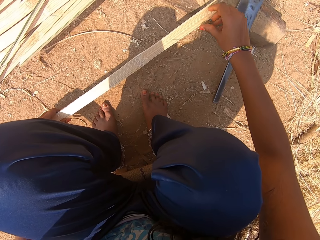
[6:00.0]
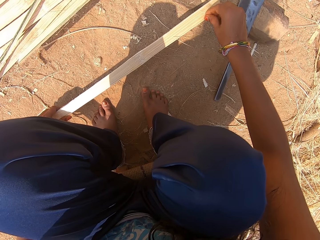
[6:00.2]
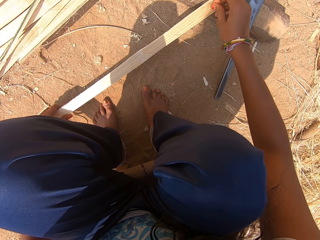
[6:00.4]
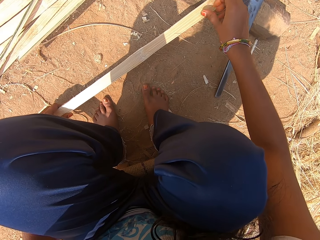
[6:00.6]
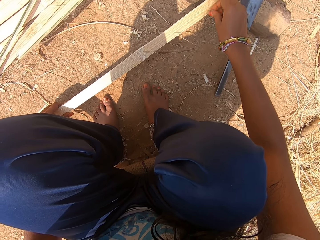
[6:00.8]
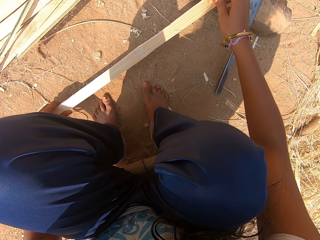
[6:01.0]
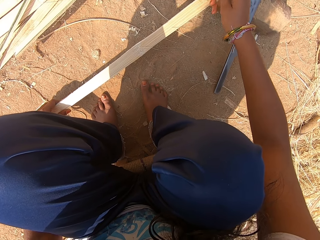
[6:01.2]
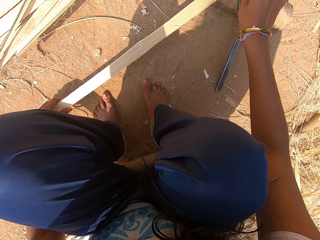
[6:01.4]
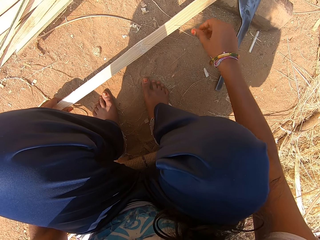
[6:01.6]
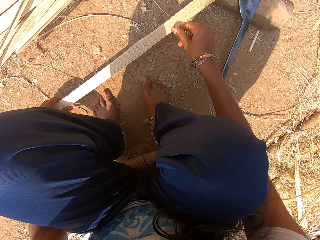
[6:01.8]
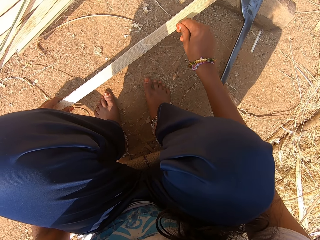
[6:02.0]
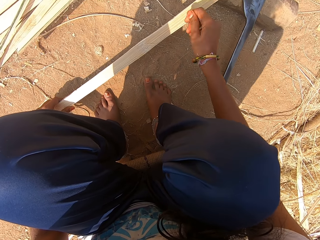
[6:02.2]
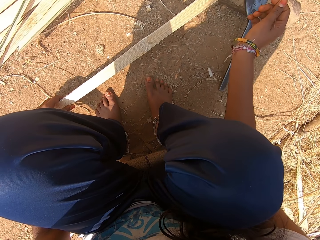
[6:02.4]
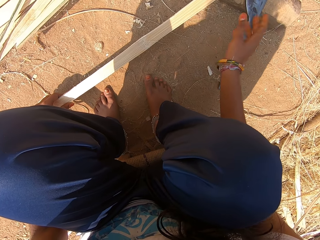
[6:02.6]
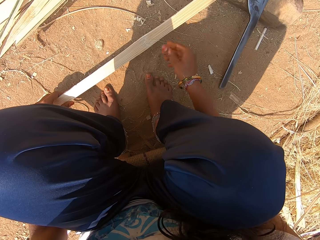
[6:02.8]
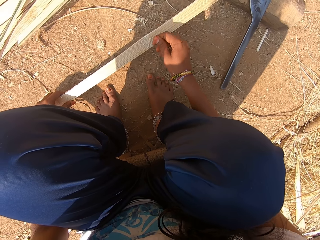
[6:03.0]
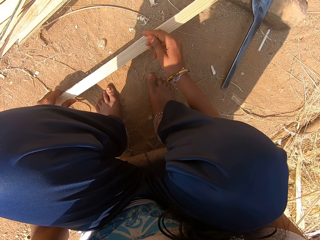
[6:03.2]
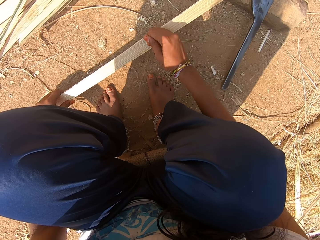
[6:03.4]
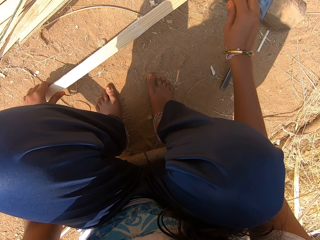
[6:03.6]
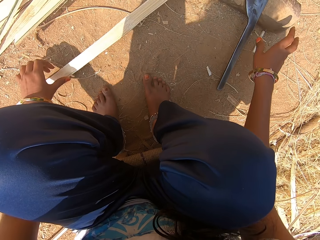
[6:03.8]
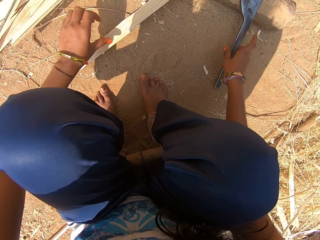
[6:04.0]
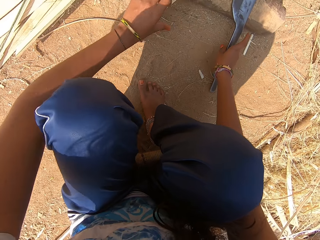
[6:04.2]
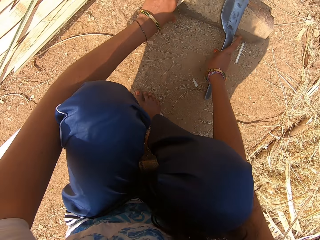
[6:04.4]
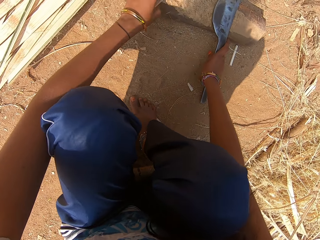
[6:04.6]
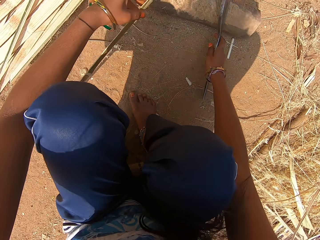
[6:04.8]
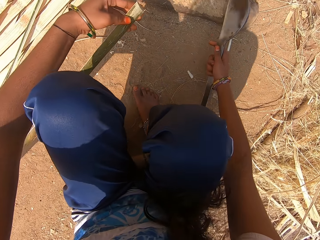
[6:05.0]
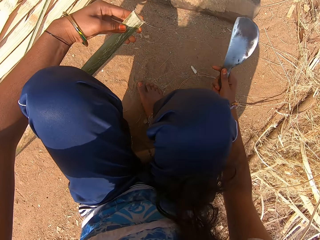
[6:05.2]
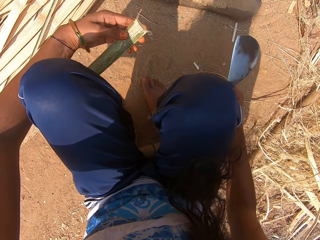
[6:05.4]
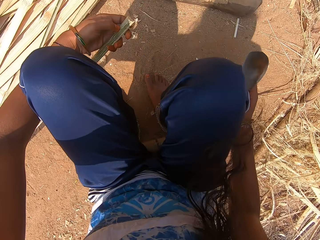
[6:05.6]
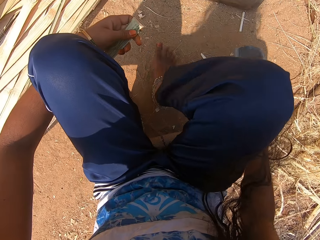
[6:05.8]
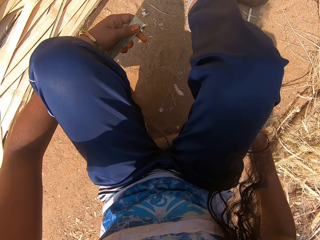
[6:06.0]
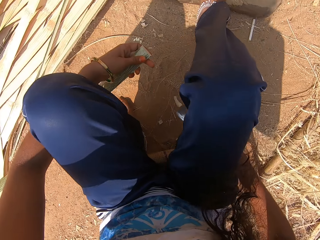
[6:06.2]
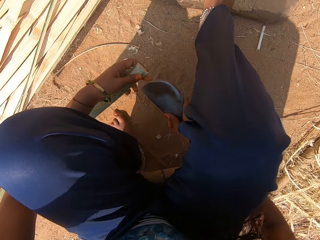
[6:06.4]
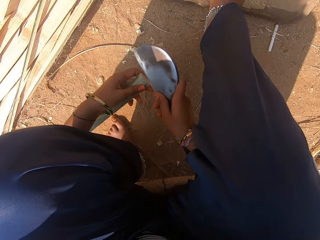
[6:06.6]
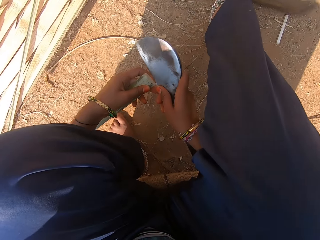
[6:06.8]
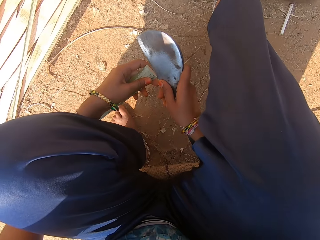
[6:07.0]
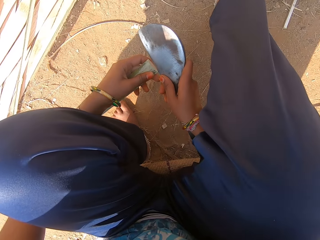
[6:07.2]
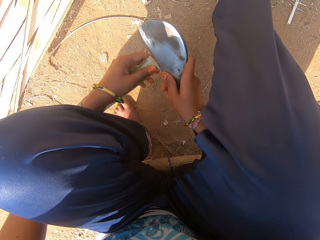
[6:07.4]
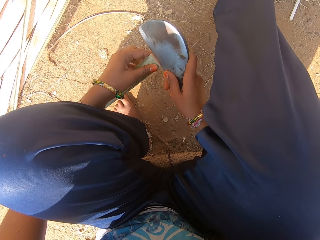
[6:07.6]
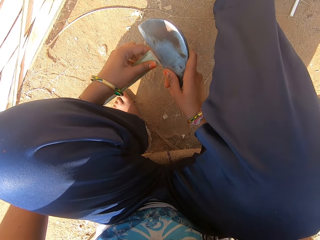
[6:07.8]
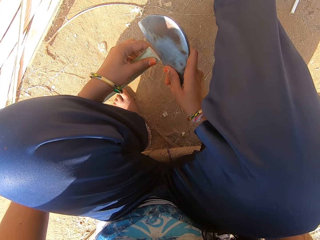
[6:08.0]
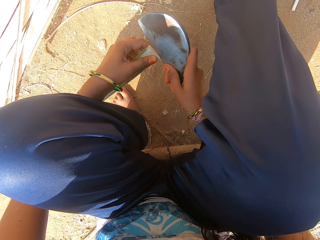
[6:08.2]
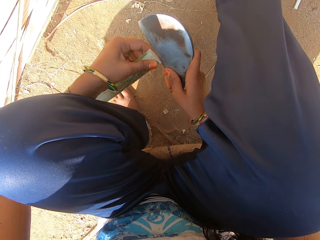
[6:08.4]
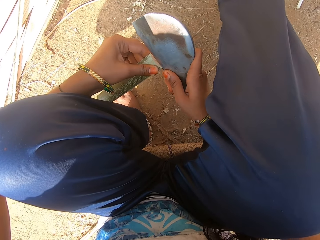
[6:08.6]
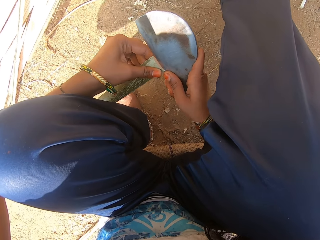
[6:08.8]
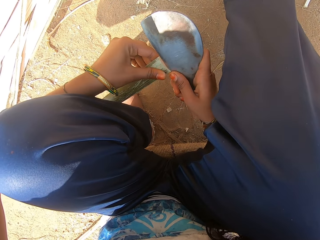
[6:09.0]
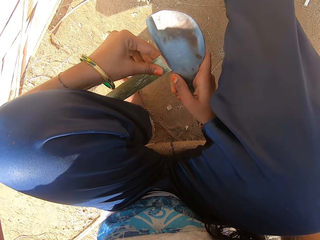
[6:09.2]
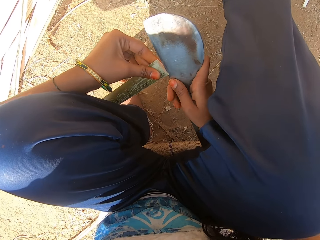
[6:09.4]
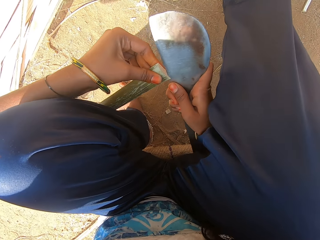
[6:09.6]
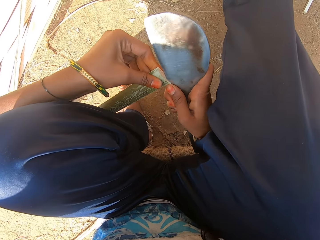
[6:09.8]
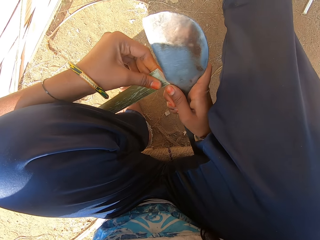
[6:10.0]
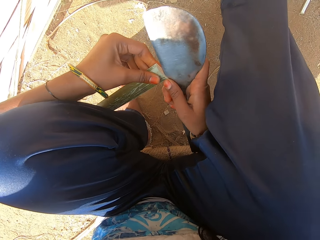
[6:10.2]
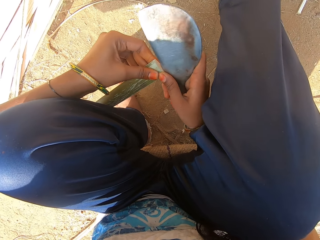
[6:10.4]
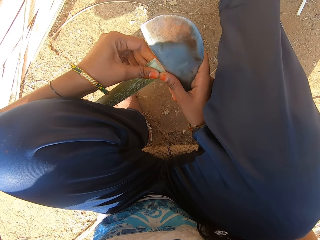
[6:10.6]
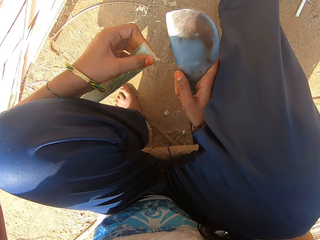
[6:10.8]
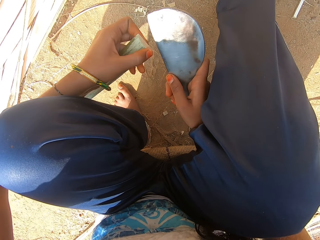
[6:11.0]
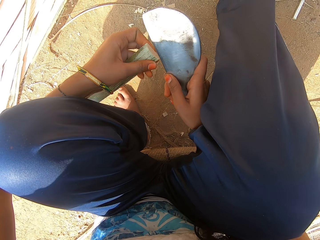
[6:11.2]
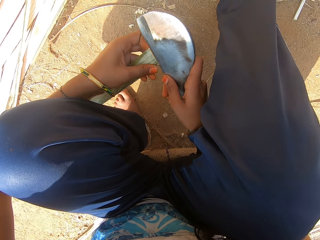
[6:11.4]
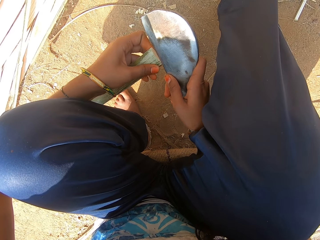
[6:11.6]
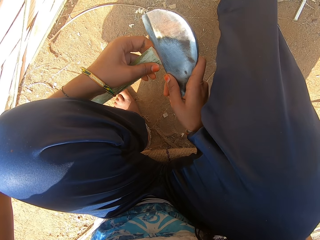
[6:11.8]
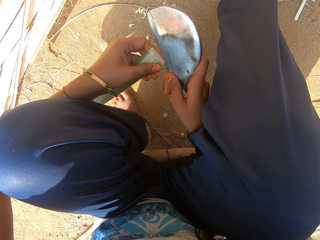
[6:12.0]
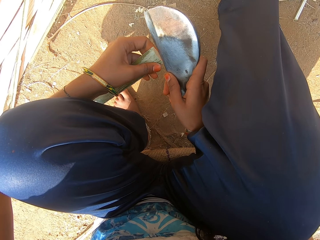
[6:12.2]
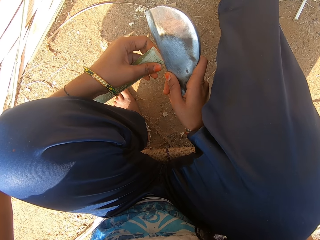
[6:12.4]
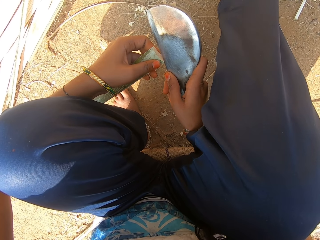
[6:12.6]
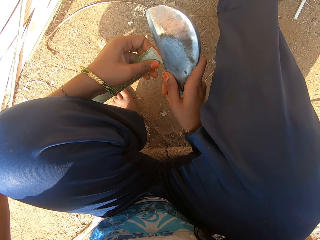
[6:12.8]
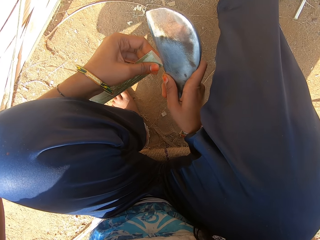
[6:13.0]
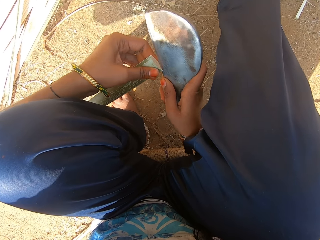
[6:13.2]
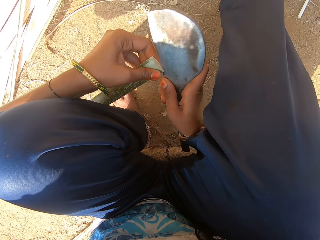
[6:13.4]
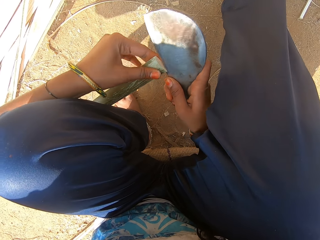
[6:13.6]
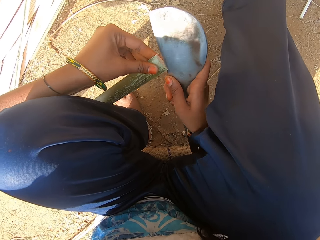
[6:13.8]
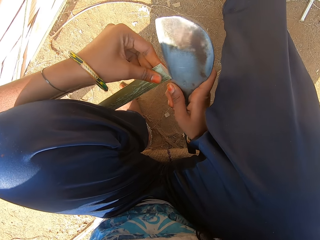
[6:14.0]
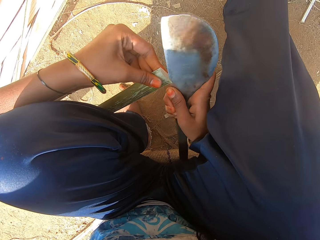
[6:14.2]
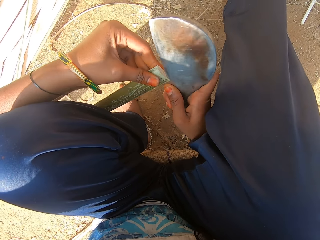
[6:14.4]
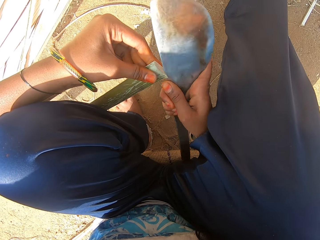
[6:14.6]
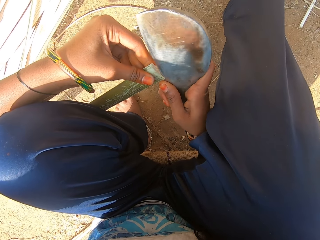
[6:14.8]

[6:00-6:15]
The camera wearer moves the right hand. She pulls the unwanted part of the weave, drops the unwanted part of the weave and pulls the unwanted part of the weave. She drops the bamboo strip in her left hand on the ground. She moves both hands. She picks up the hand sickle from the wood log on the ground with her right hand. She lifts the weave. She picks up the bamboo strip from the wood log on the ground with her left hand. She lifts the knife, moves the weave, moves the right leg, moves the knife and places the knife on the weave. She fixes the bamboo strip in her left hand on the hand sickle in her right hand. She inserts the knife on the weave. She pulls back the knife. She inserts the knife on the weave.

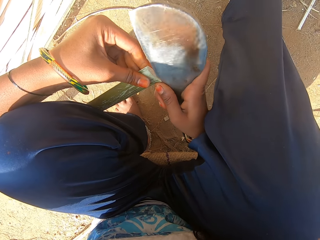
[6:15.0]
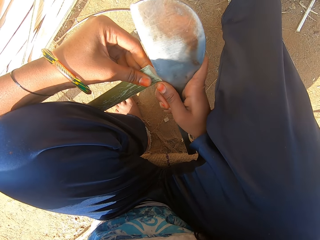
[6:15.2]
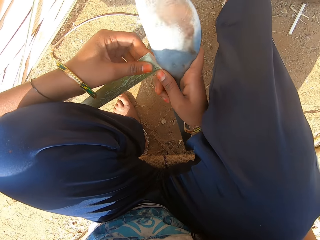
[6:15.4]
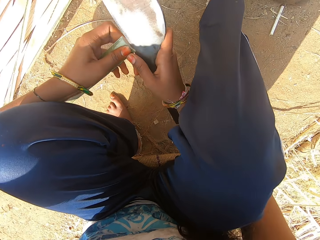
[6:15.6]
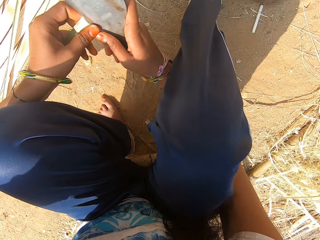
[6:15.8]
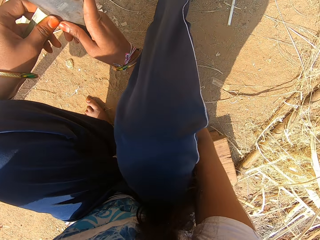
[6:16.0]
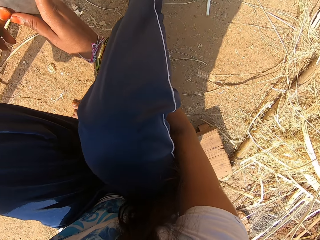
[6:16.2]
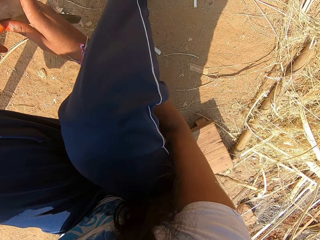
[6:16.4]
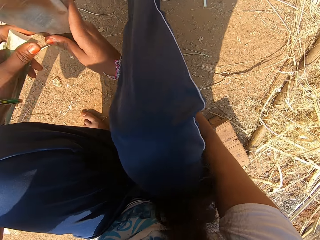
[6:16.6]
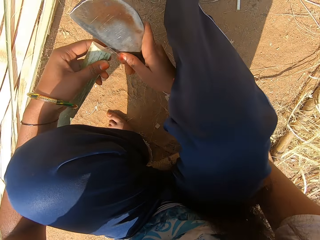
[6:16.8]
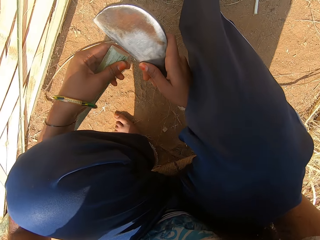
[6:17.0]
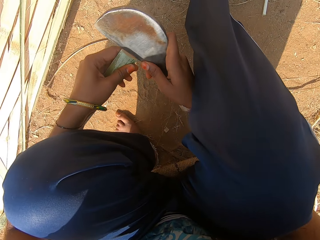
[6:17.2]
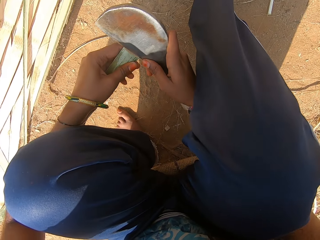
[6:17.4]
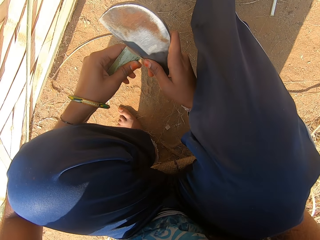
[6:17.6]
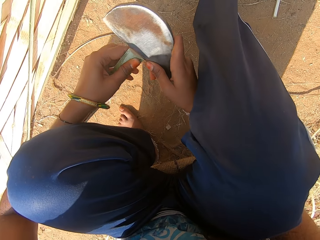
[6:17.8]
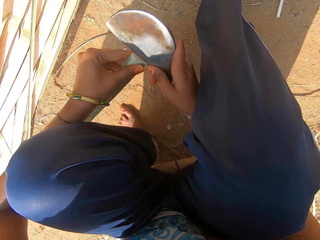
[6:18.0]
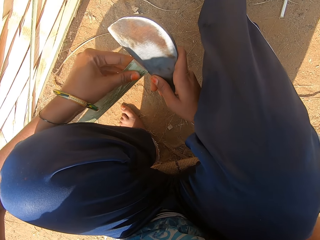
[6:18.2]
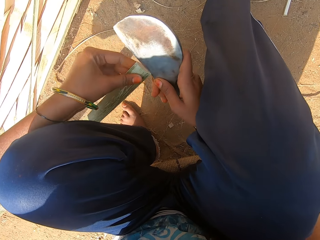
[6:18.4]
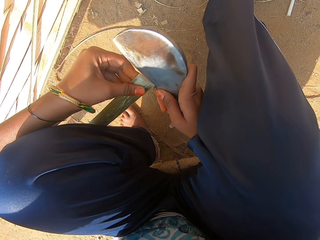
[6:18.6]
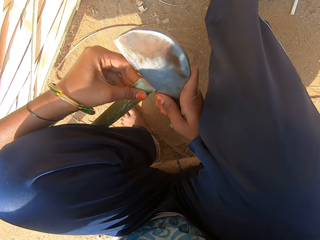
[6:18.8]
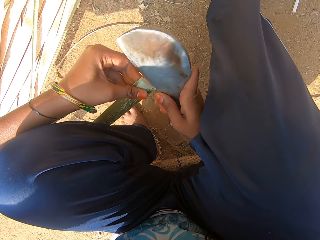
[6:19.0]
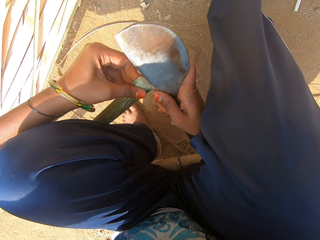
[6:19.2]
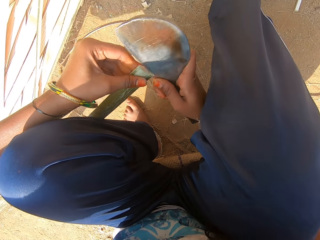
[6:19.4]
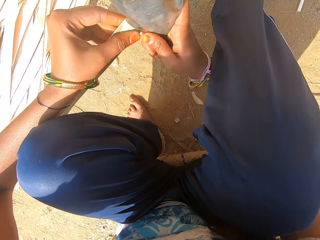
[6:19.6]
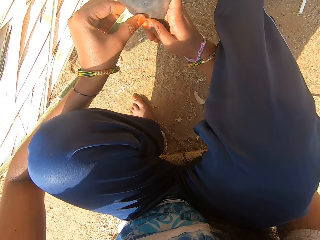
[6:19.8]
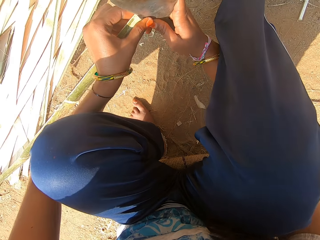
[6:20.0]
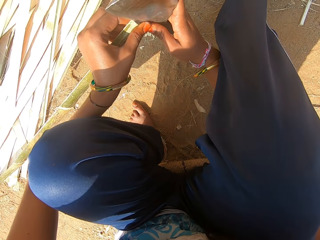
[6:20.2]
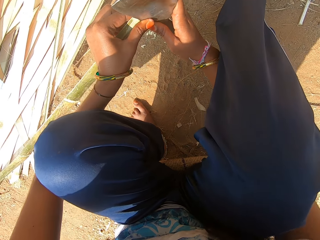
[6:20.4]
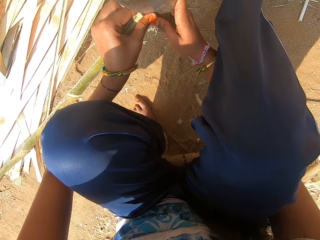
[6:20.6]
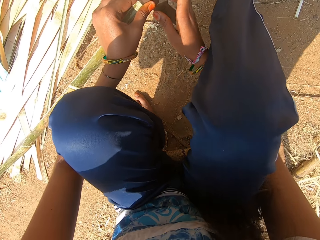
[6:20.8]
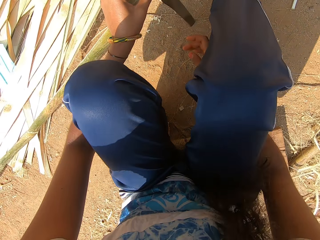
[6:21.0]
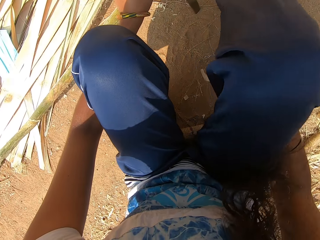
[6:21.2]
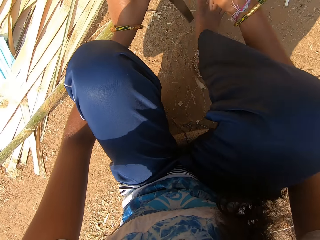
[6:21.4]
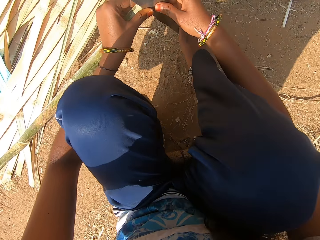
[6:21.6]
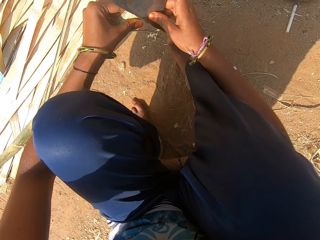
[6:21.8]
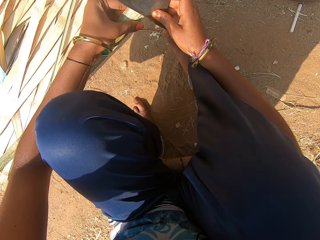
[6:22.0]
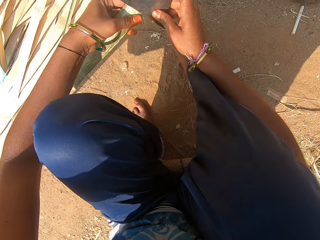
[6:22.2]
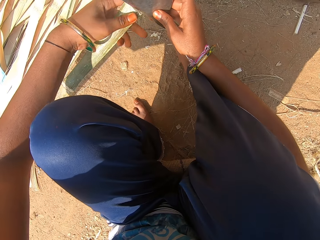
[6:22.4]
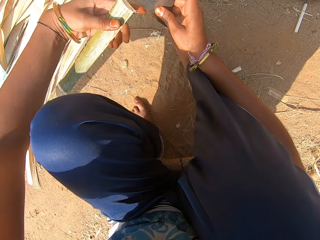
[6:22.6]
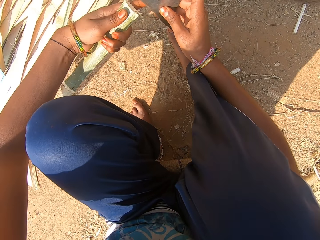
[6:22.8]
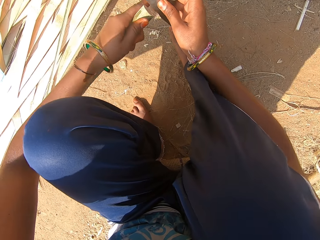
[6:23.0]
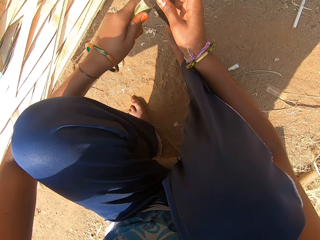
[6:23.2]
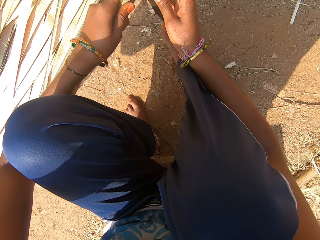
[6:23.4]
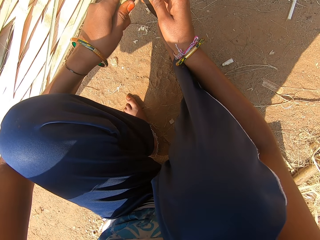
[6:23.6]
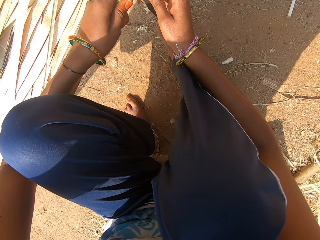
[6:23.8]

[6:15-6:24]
The camera wearer looks around. She inserts the knife on the weave. She holds the bamboo strip on the hand sickle with her left hand. She pulls back the right hand, moves the right leg and moves the weave. She fixes the bamboo strip in her left hand on the hand sickle in her right hand.
